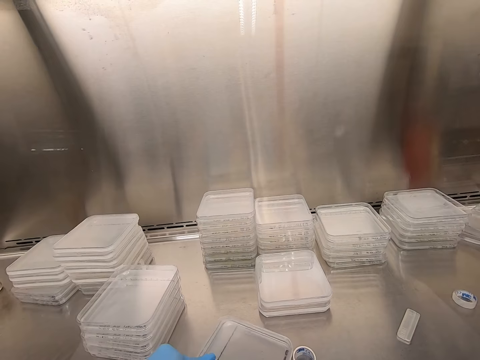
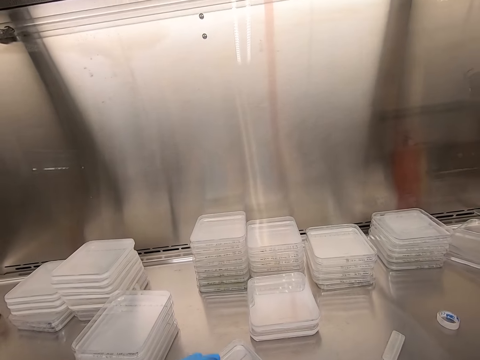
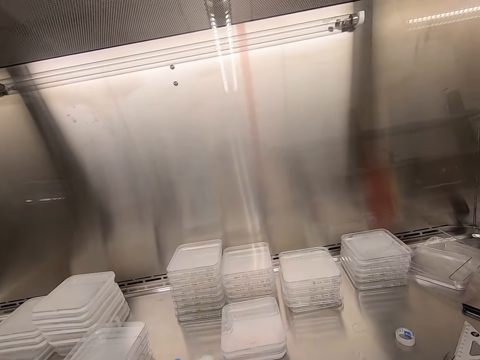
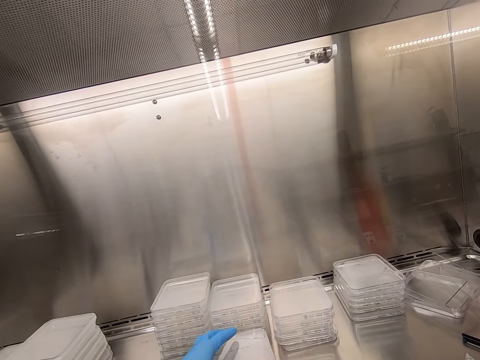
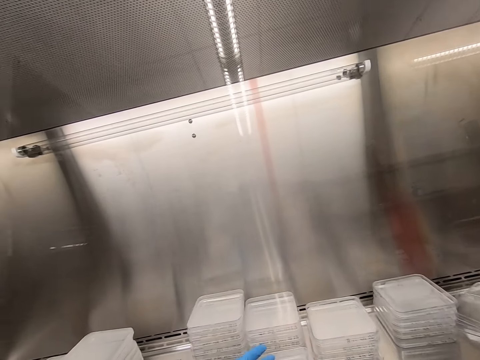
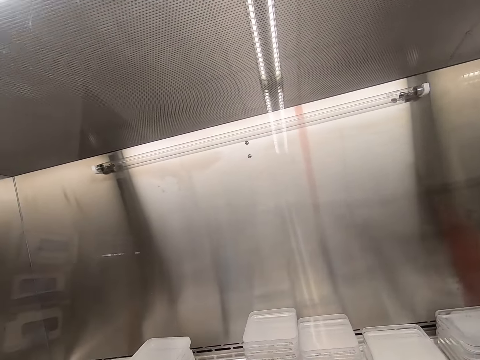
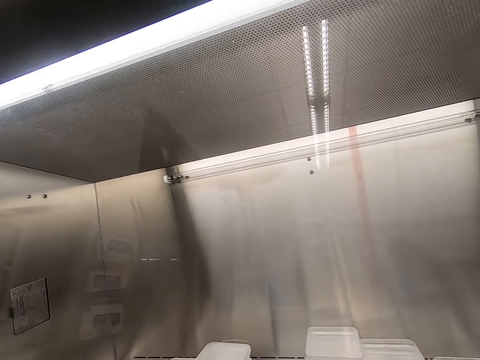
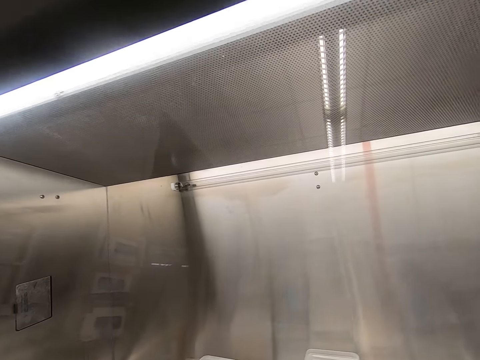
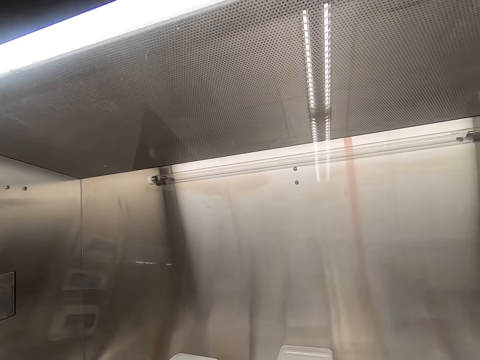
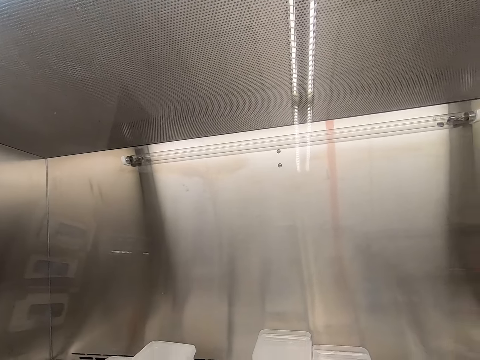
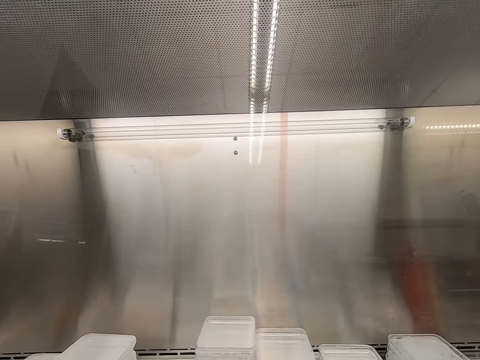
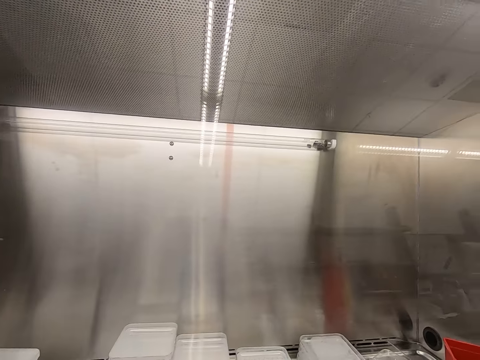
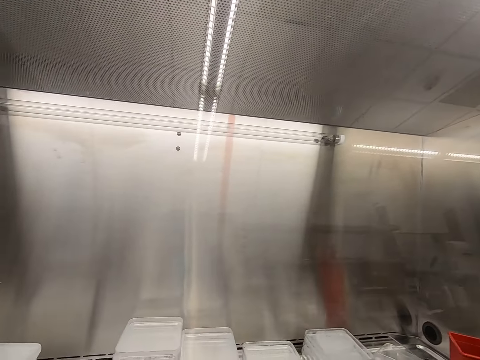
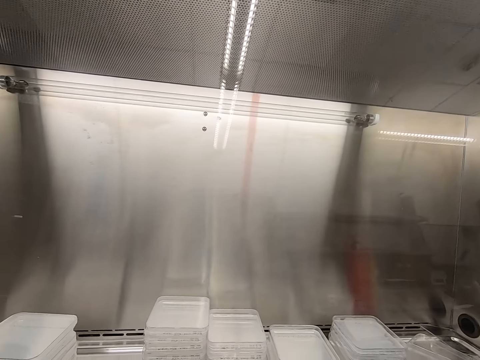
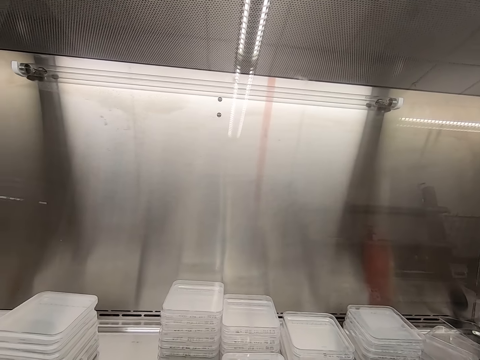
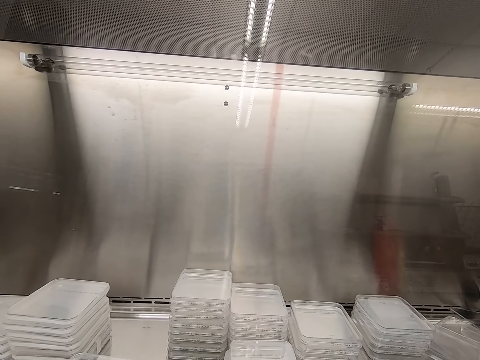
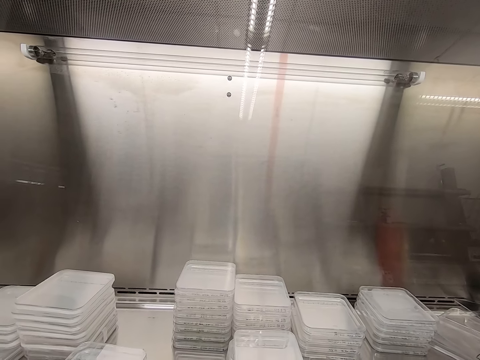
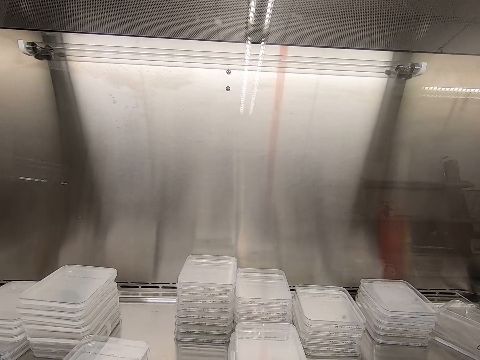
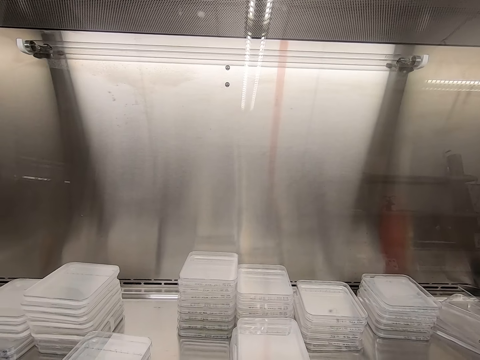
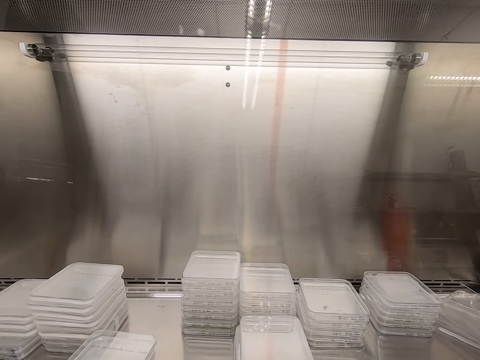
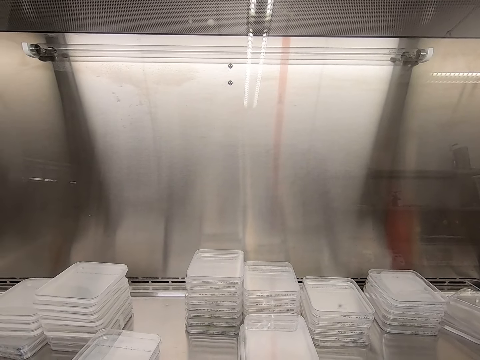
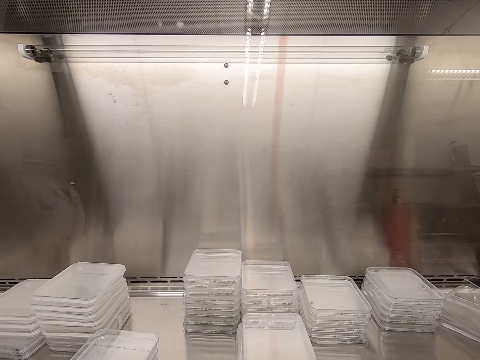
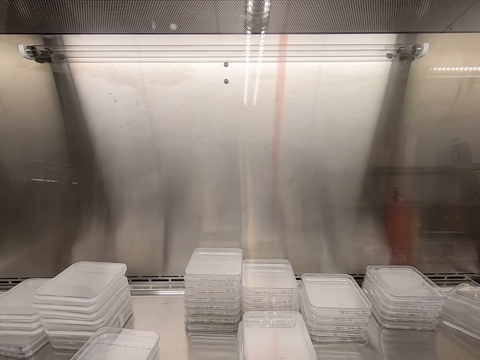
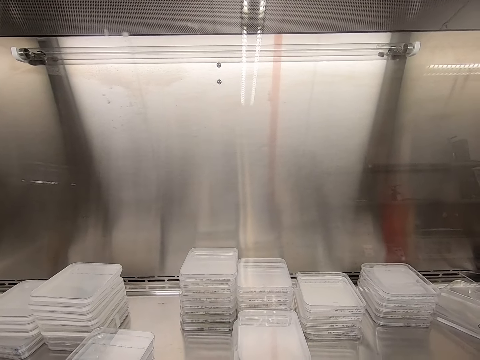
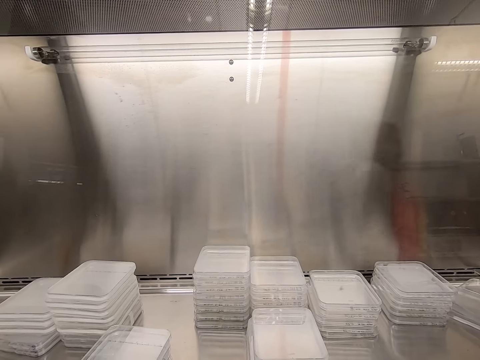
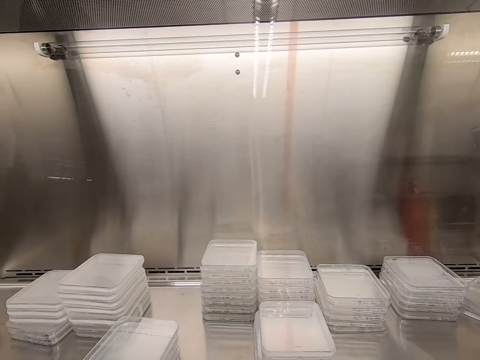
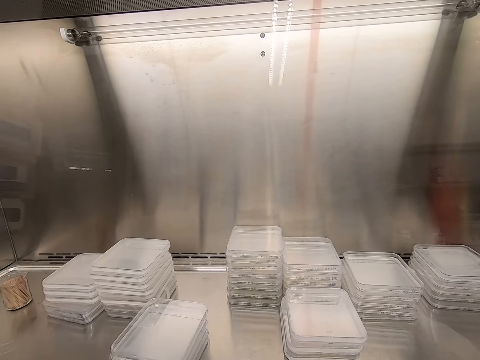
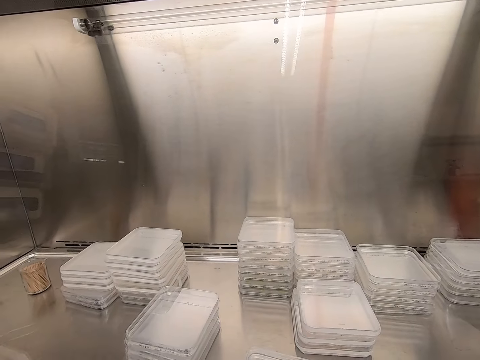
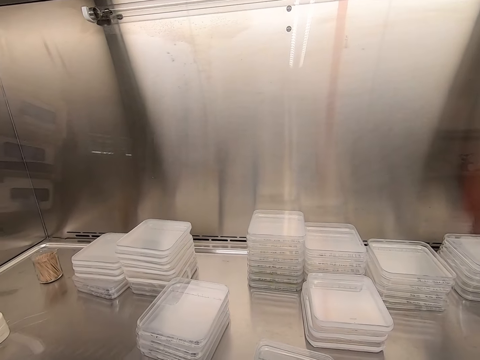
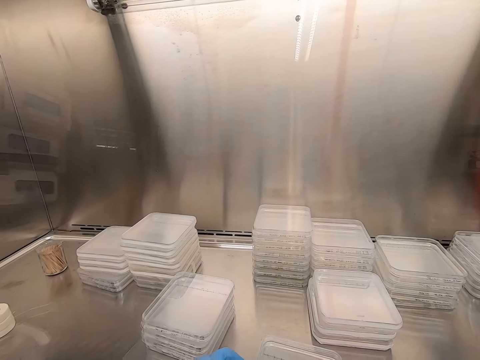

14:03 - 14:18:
The camera wearer piles up a container. They take the lid. They seal the container.

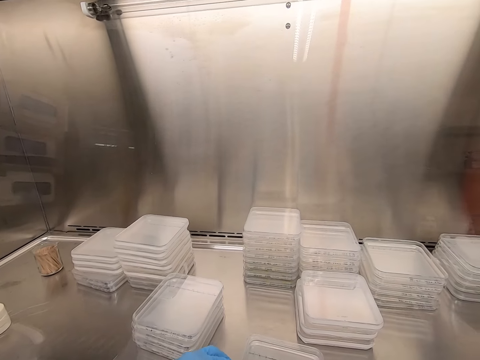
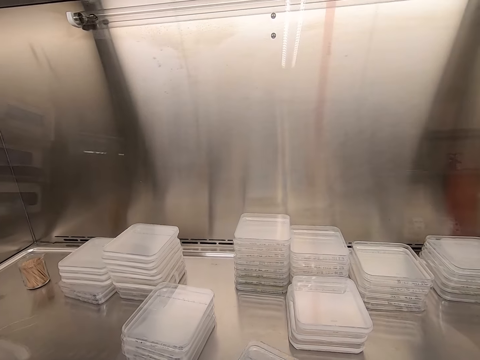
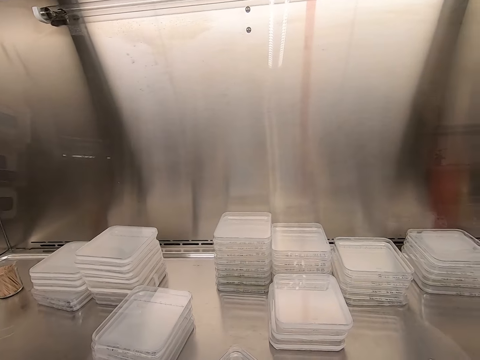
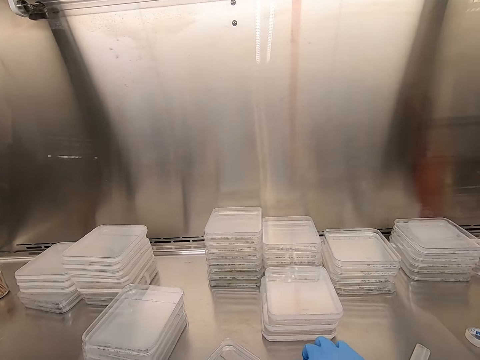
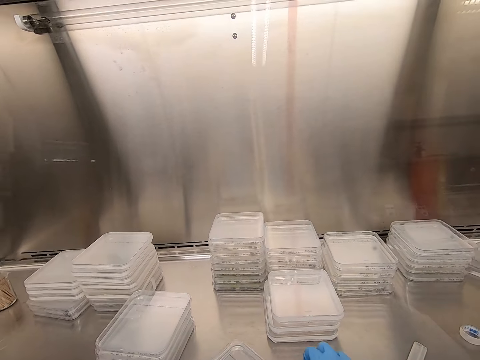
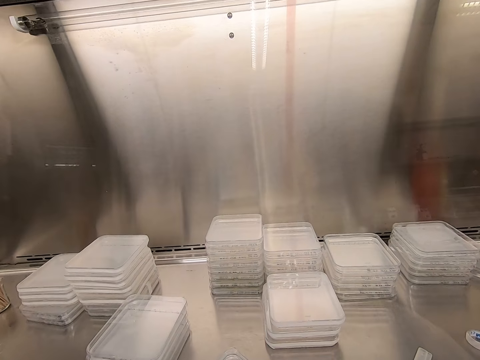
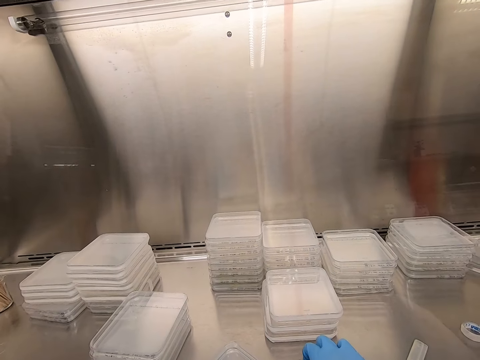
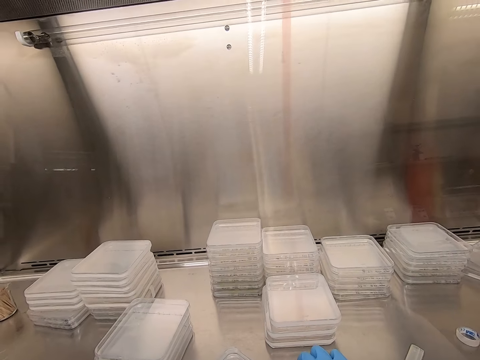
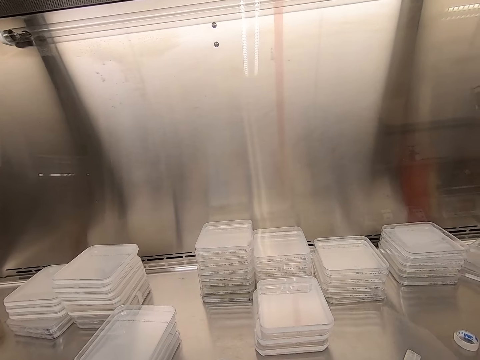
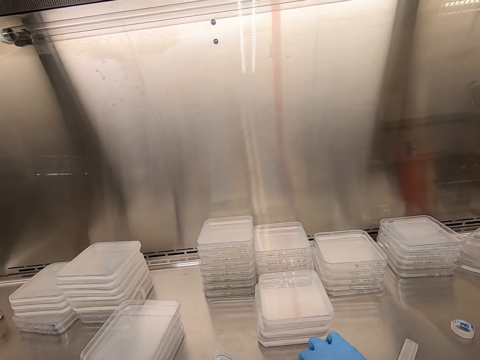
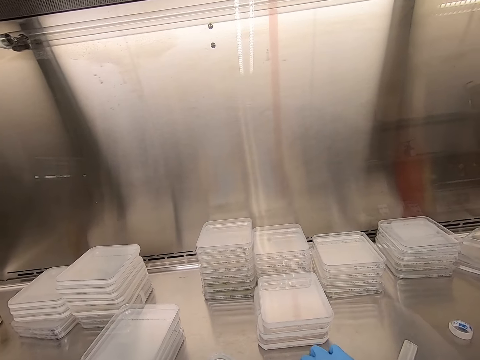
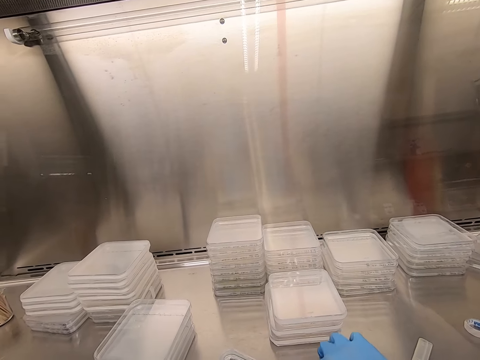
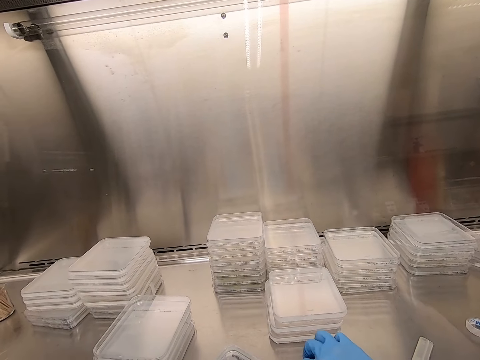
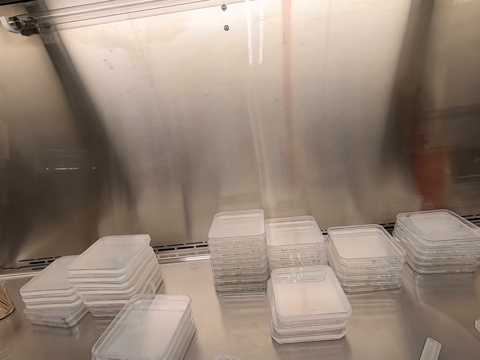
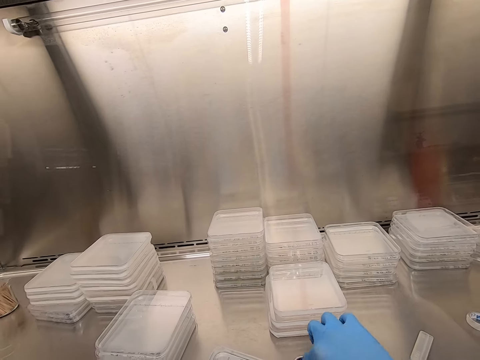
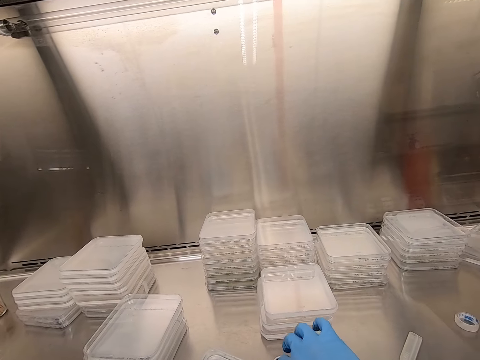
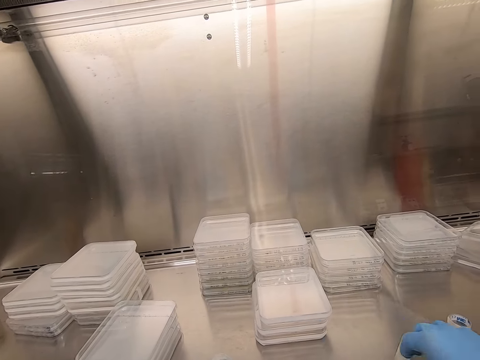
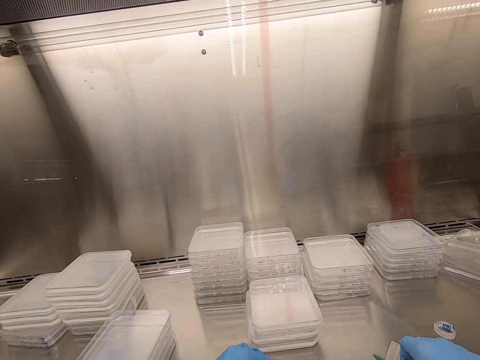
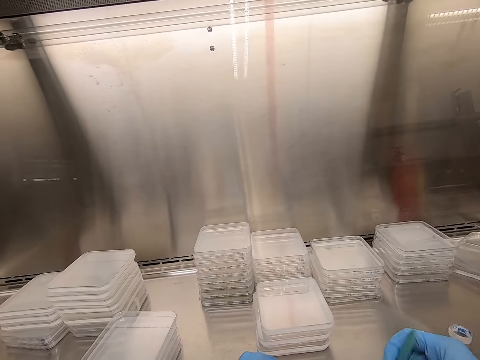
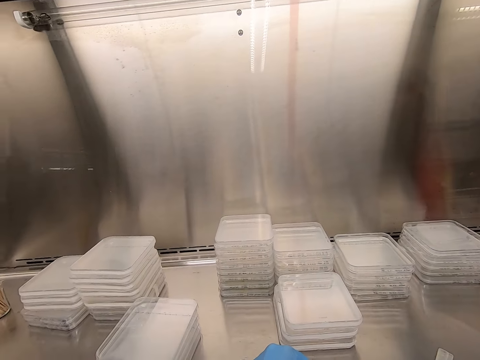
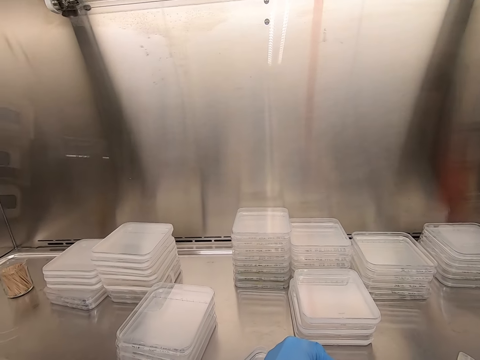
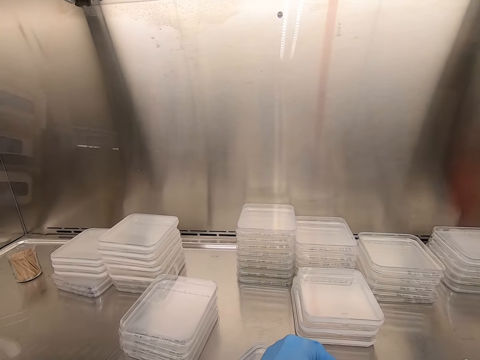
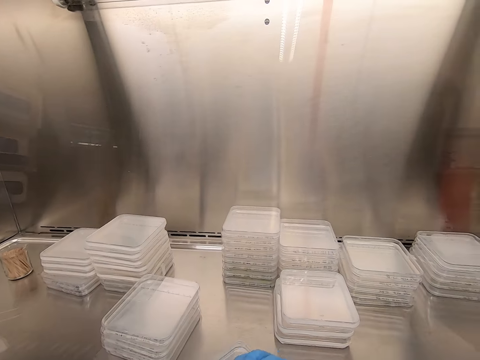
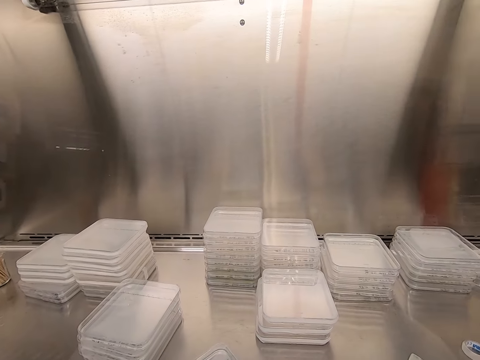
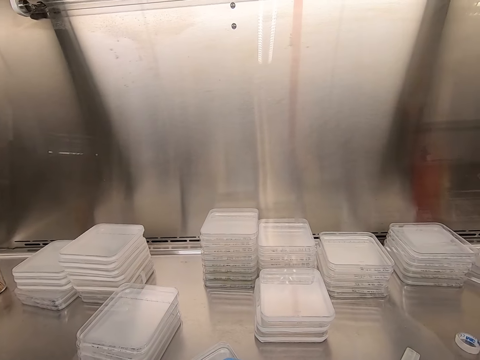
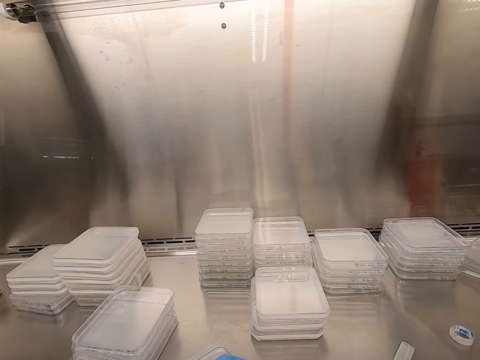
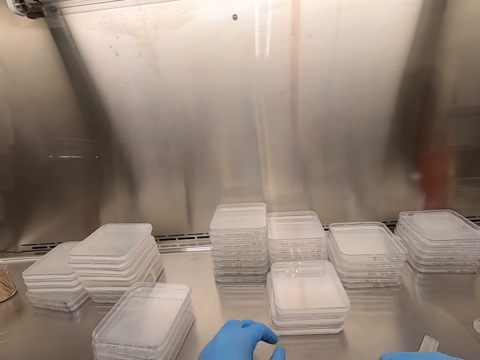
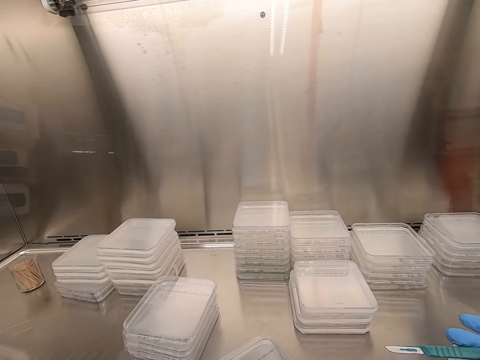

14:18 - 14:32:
The camera wearer cuts the cello tape in the lid. They seal the lid with the cello tape.
